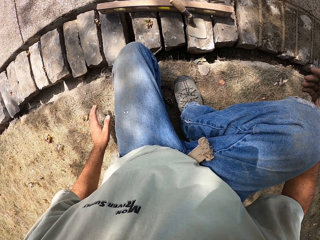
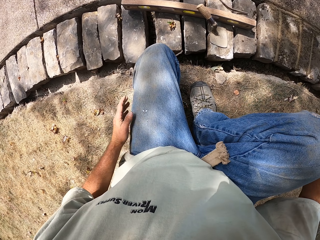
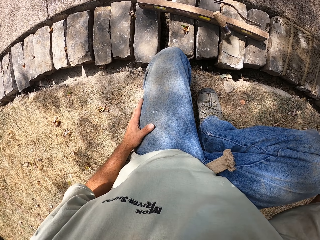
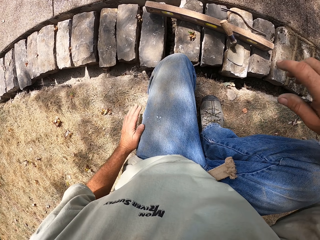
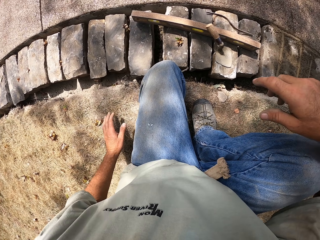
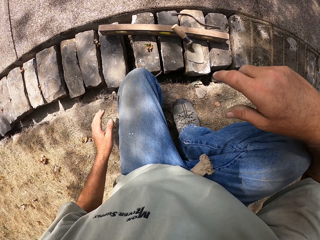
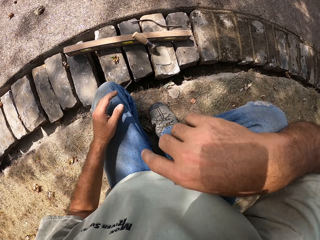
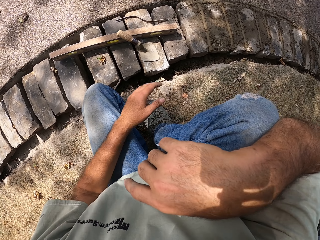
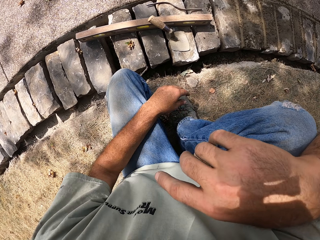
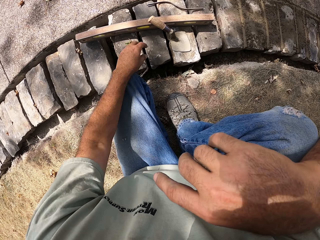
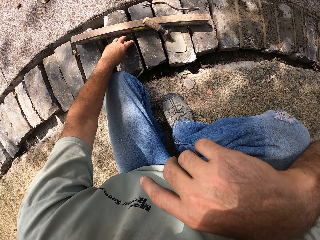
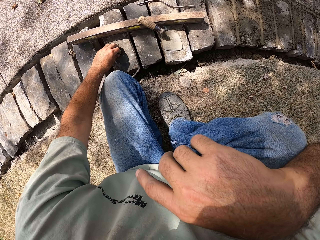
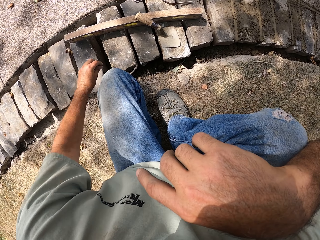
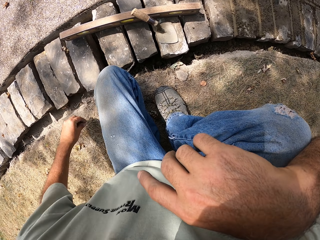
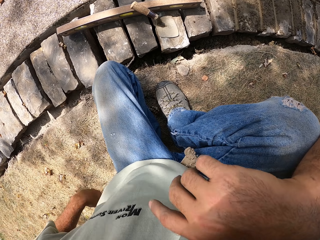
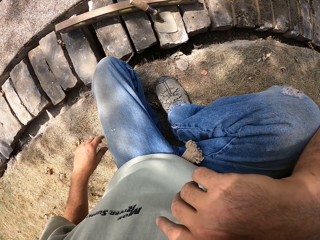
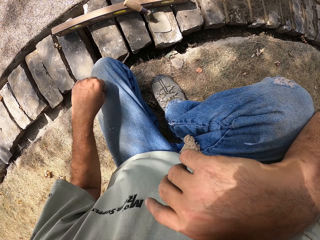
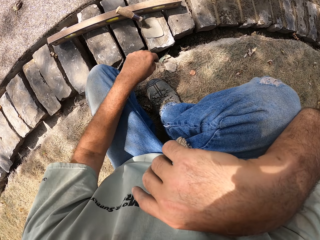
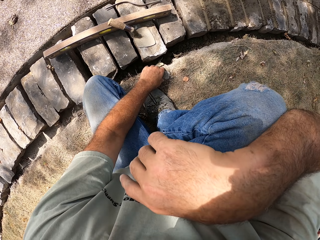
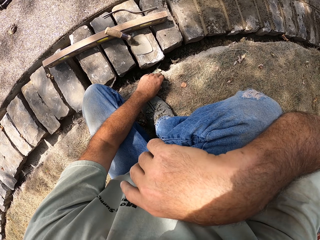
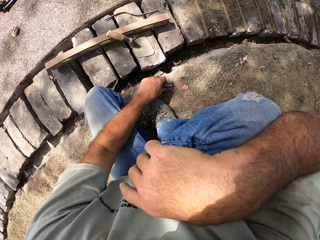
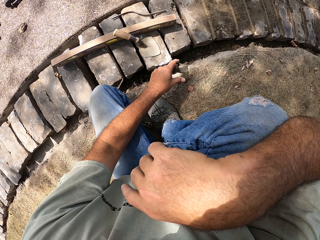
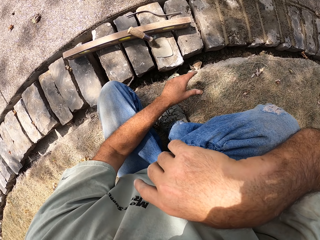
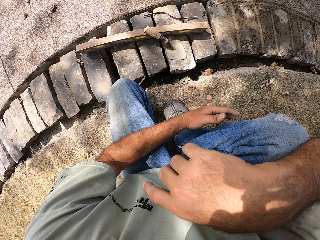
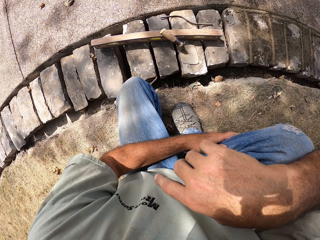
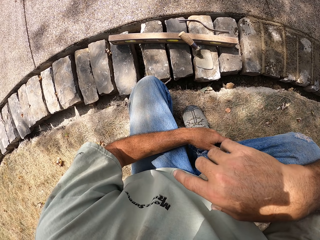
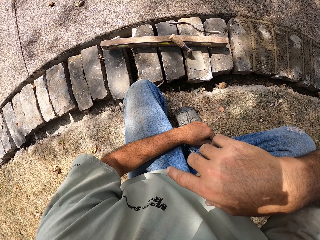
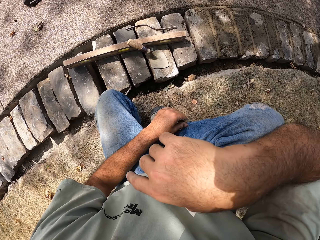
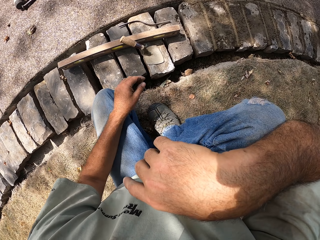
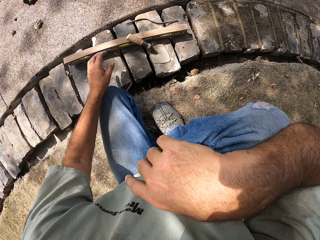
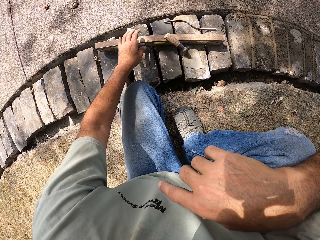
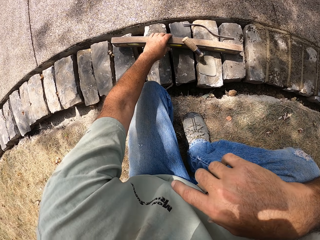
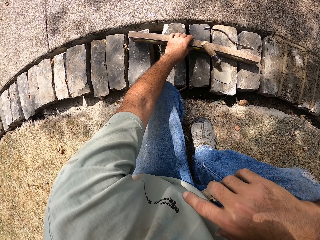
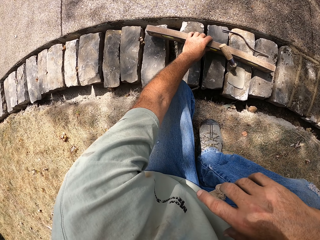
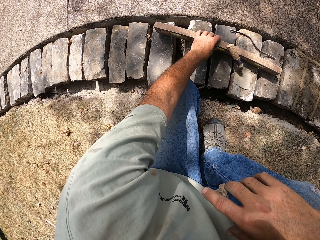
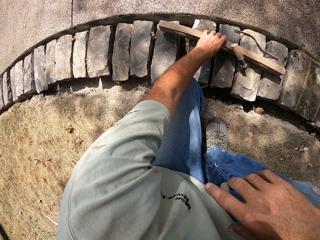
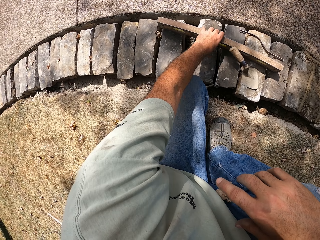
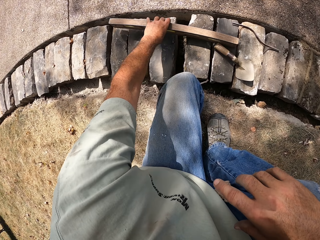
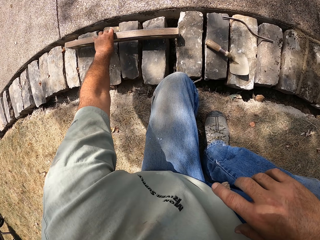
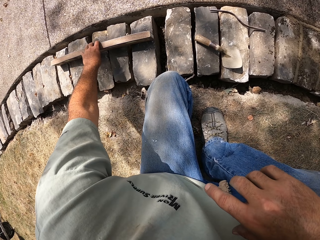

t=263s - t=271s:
The camera wearer squats on the ground. He removes dirt on the blocks with his left hand. He picks up a leaf. He throws a piece of stone in the blocks trench. He throws the leaf in a hole. He wipes a hand on a trouser. He moves a construction level ruler on the blocks.

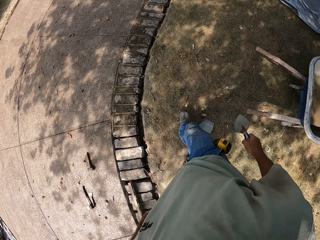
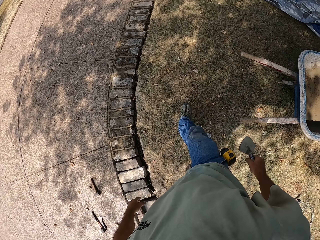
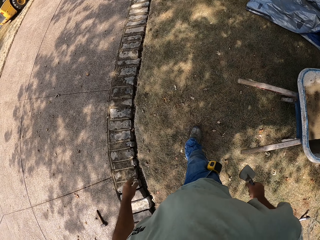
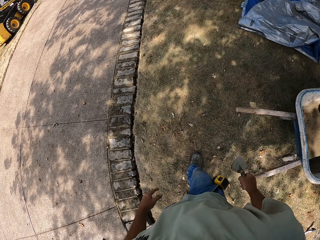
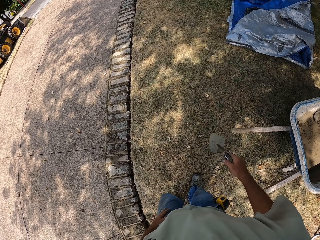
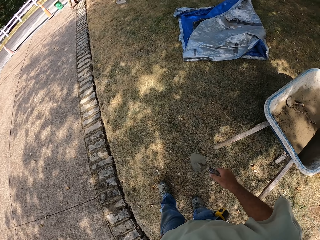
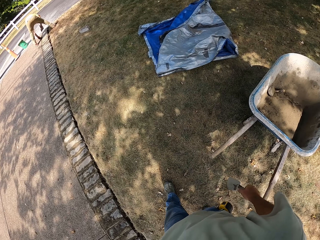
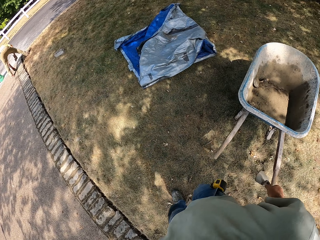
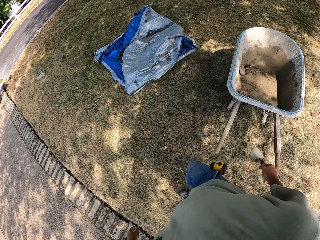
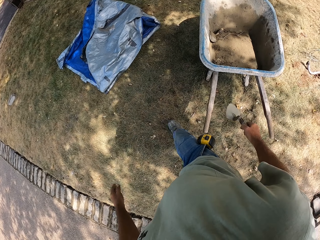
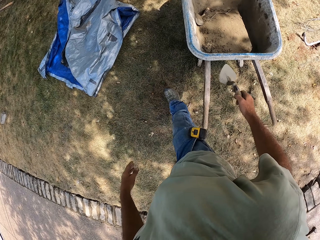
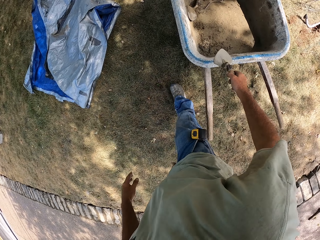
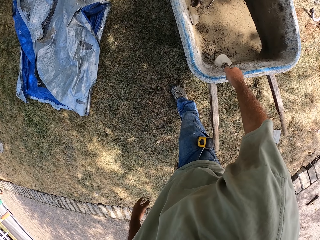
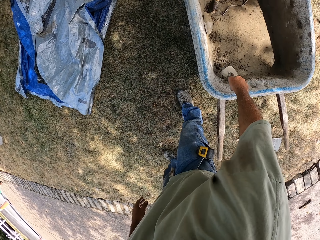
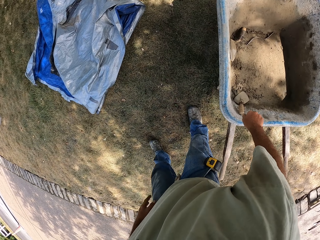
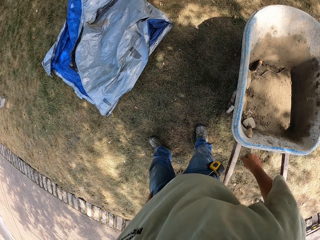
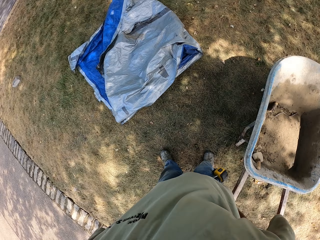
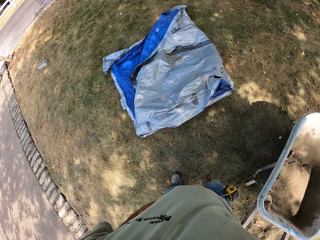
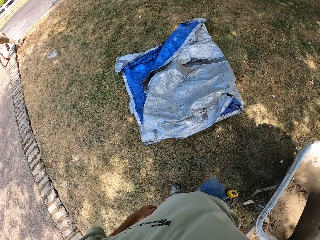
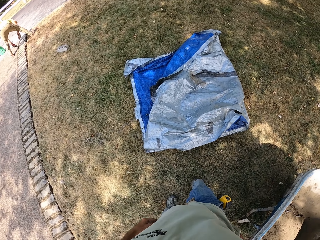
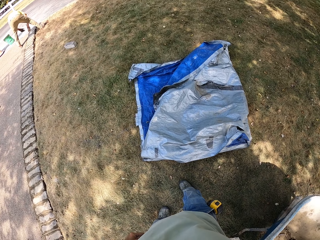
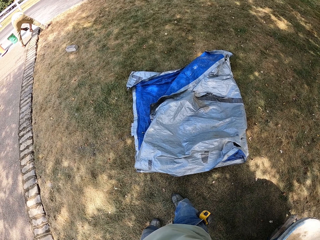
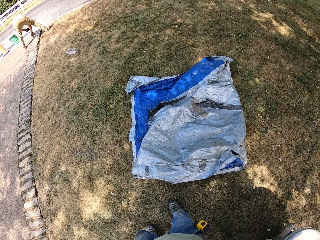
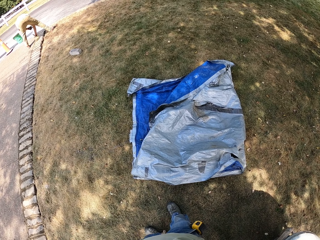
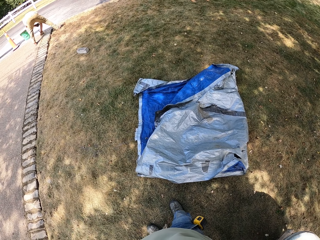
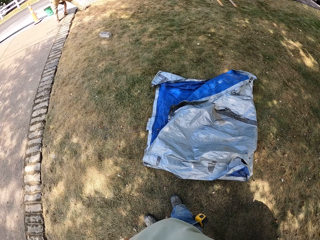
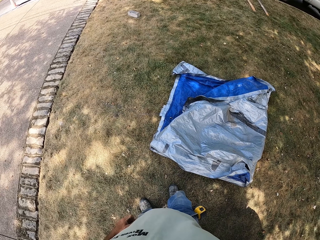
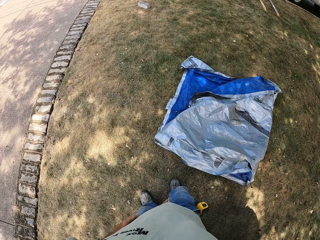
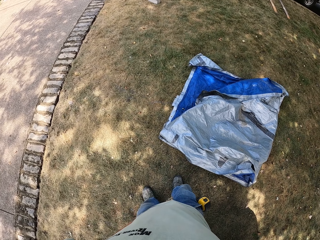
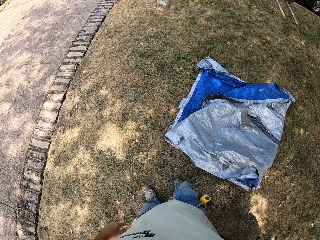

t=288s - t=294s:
The camera wearer walks around the compound. They put a trowel in the wheelbarrow. They stand in the compound.

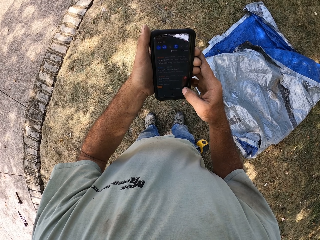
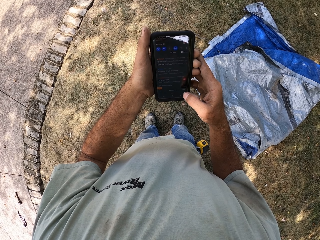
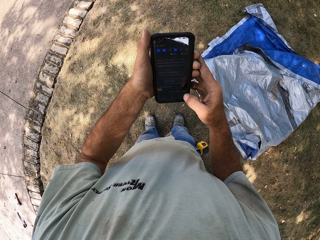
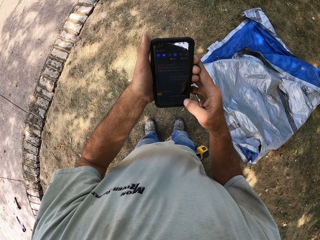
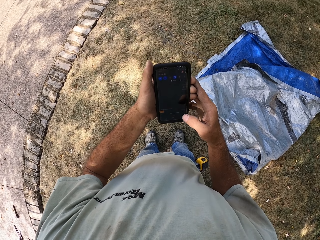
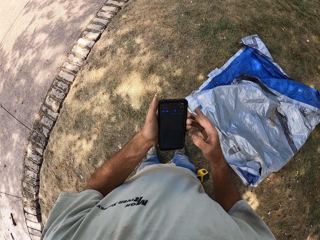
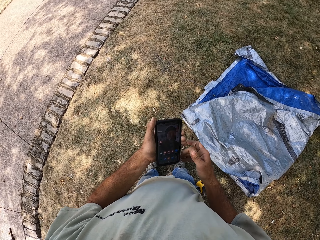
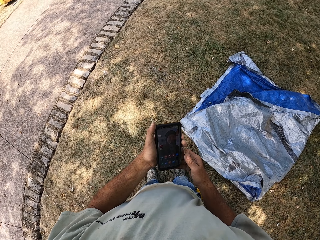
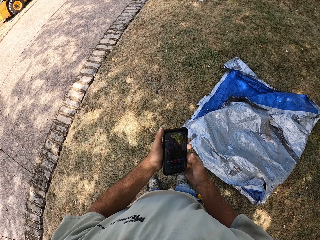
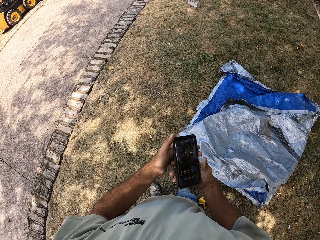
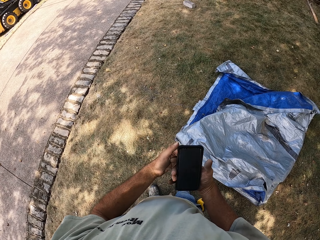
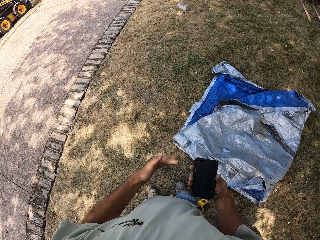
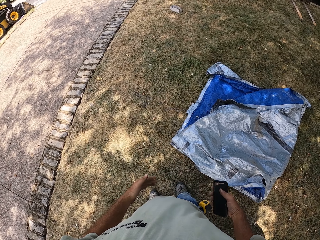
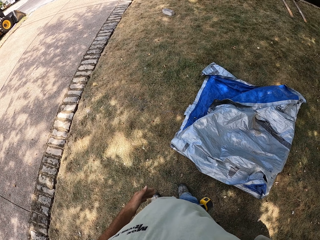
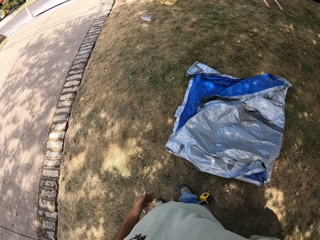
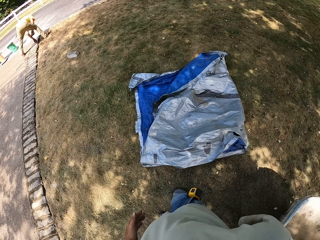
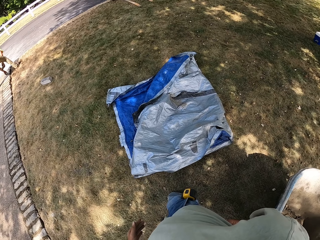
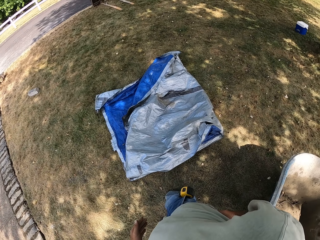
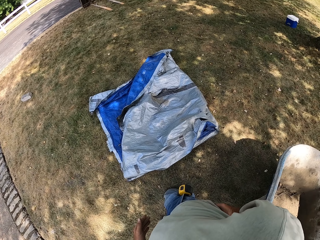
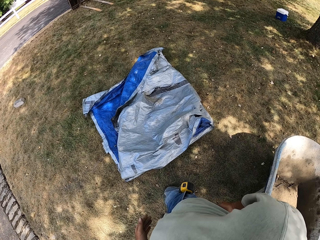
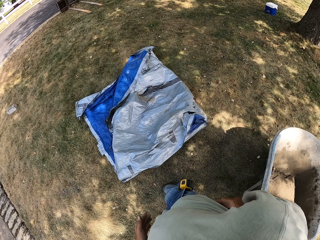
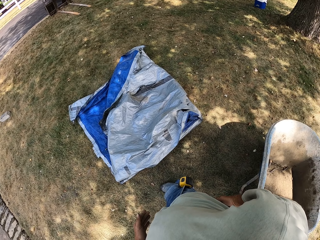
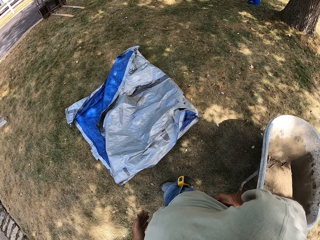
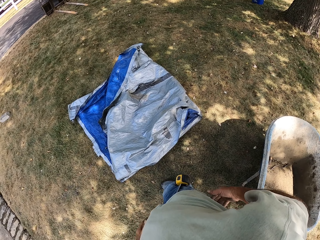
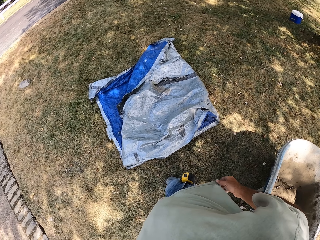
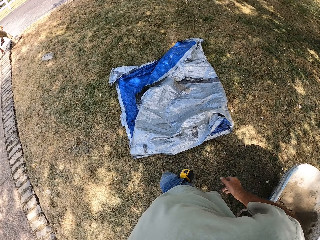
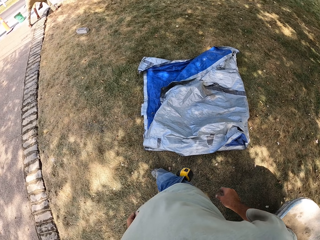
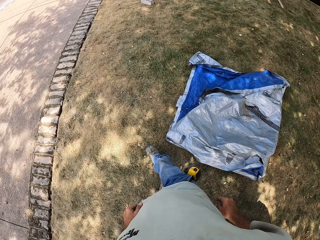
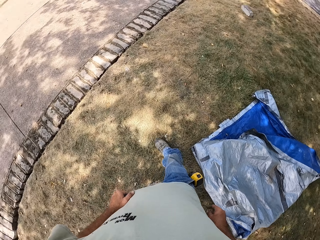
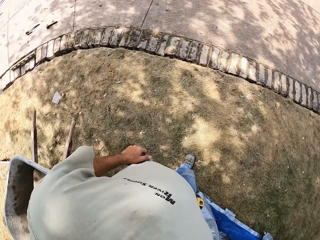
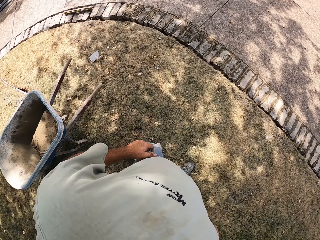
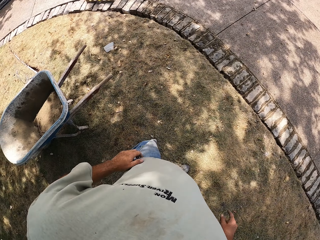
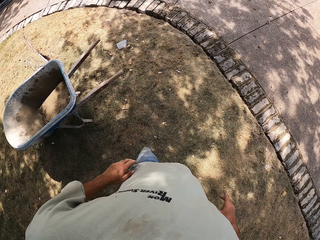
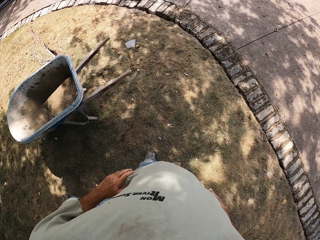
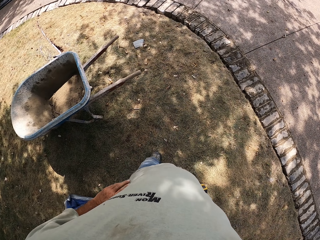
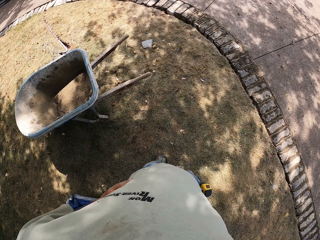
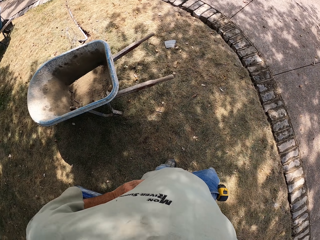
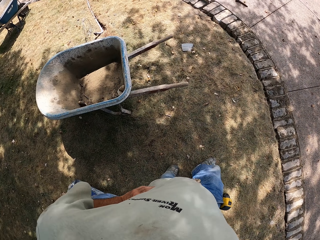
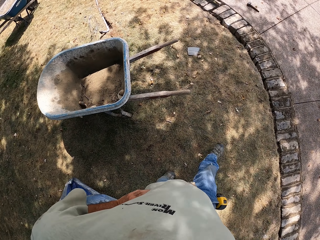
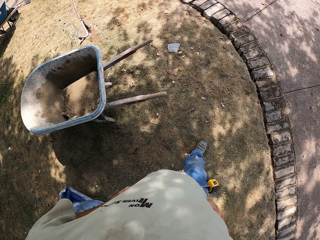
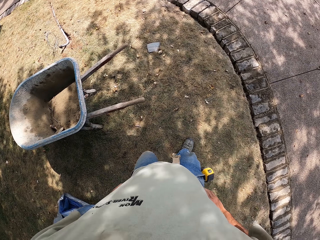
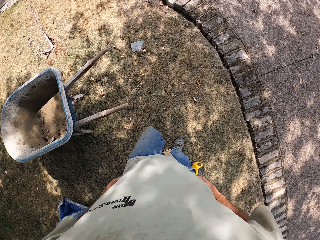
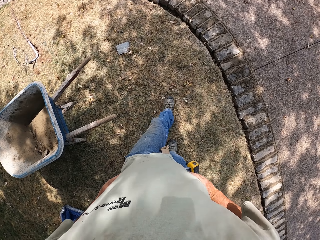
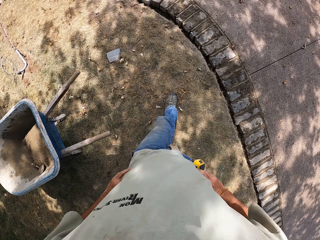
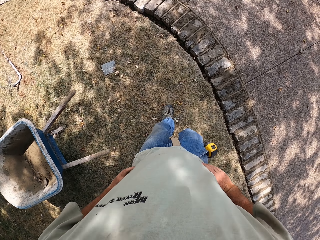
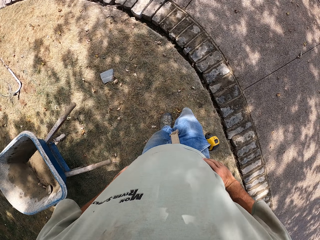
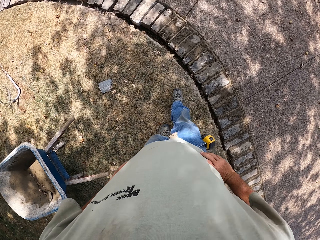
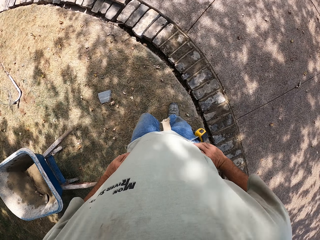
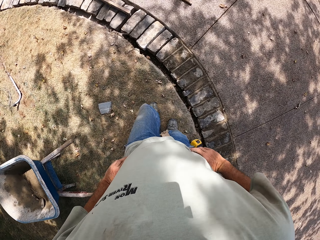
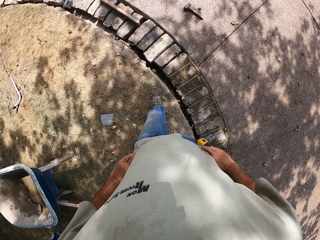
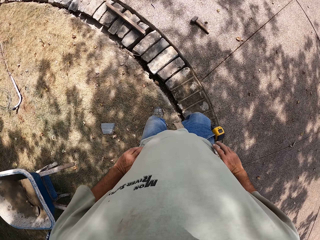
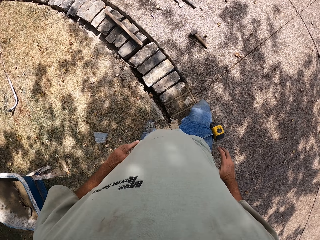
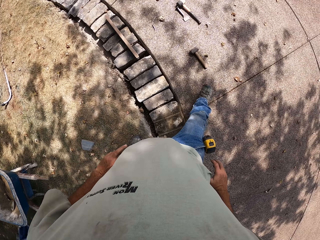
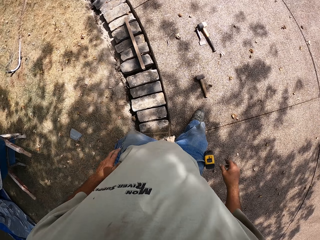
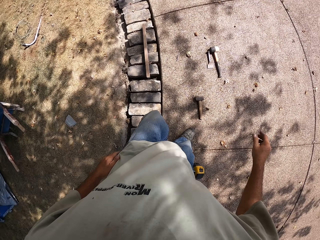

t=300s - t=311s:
The camera wearer looks at a phone. He puts the phone in his pocket. He looks around. He walks around the compound.
